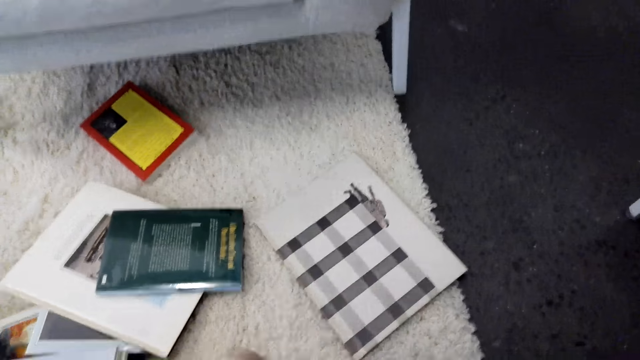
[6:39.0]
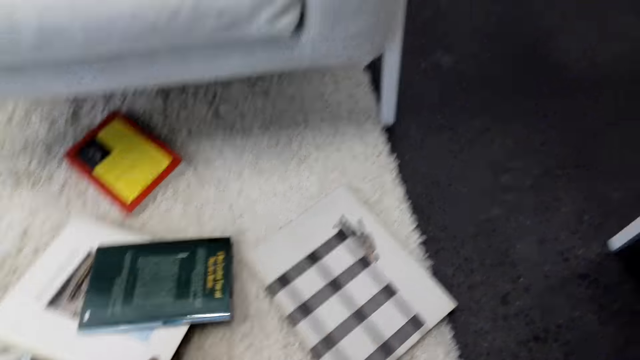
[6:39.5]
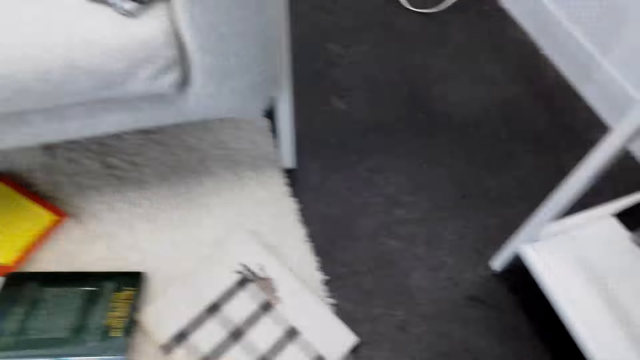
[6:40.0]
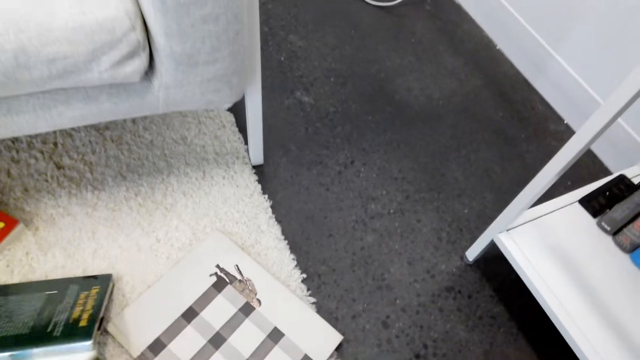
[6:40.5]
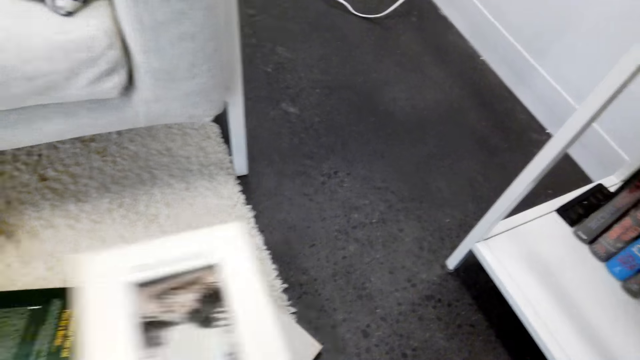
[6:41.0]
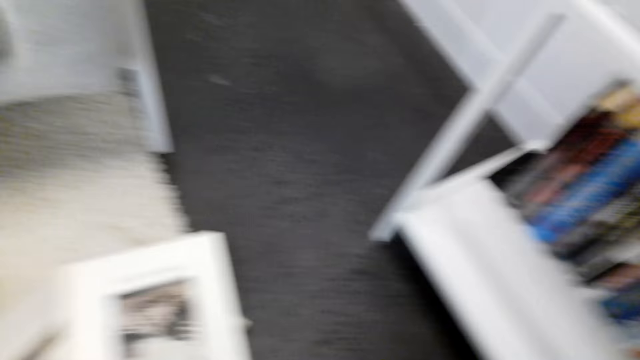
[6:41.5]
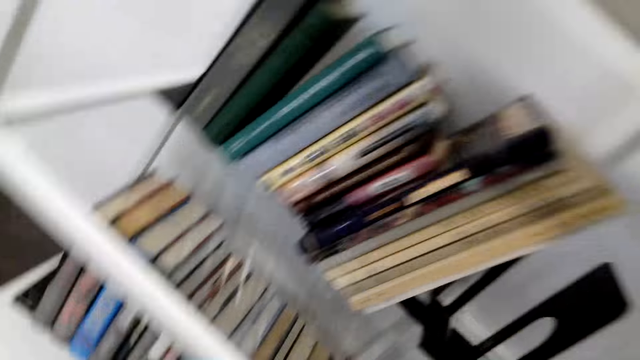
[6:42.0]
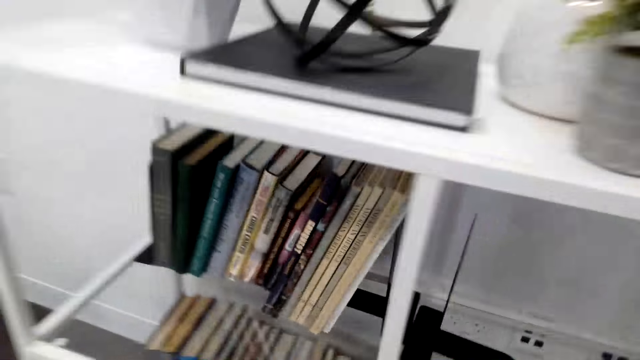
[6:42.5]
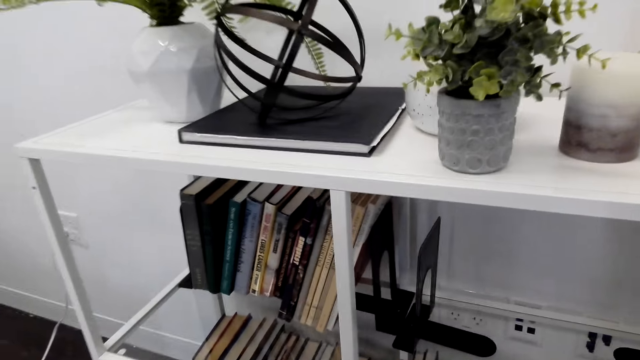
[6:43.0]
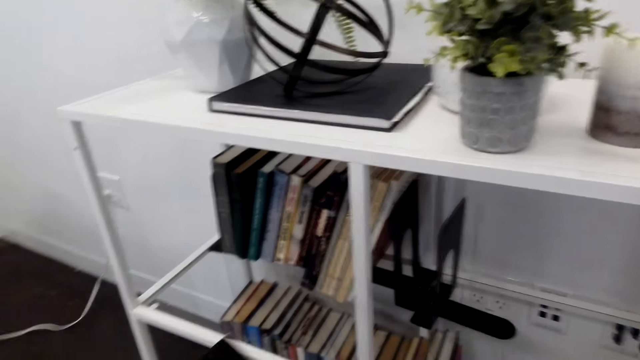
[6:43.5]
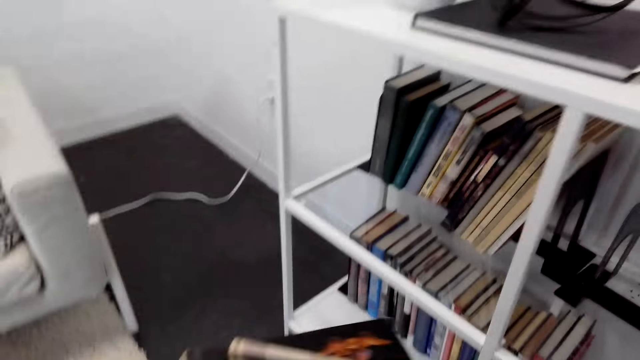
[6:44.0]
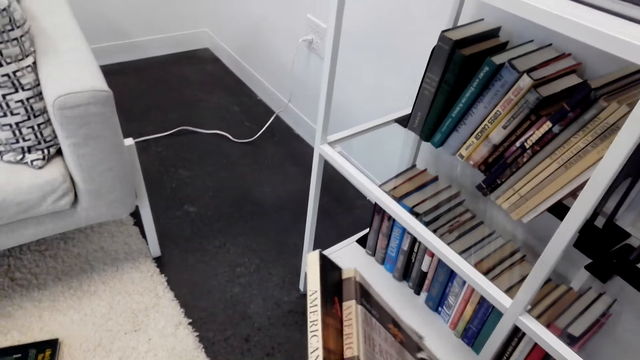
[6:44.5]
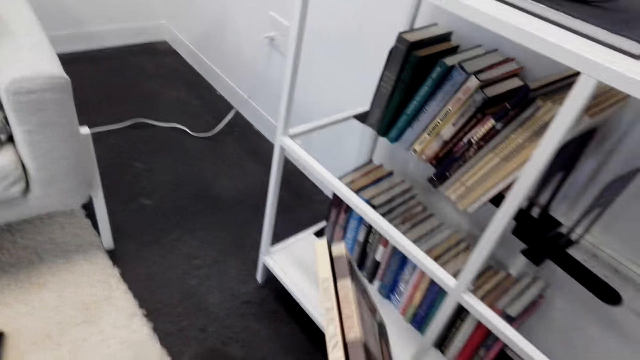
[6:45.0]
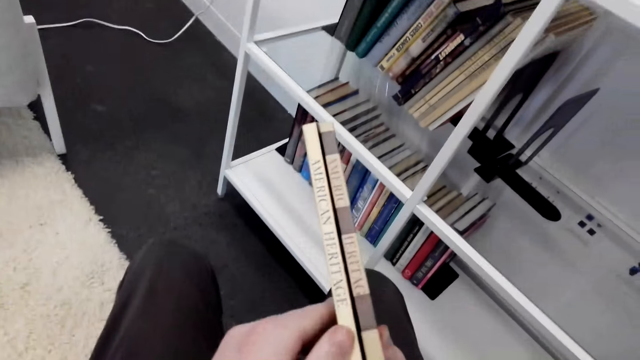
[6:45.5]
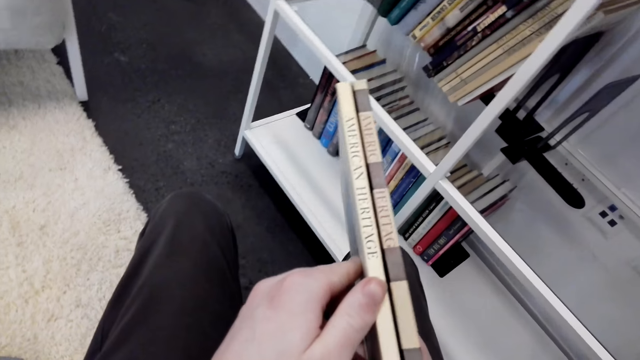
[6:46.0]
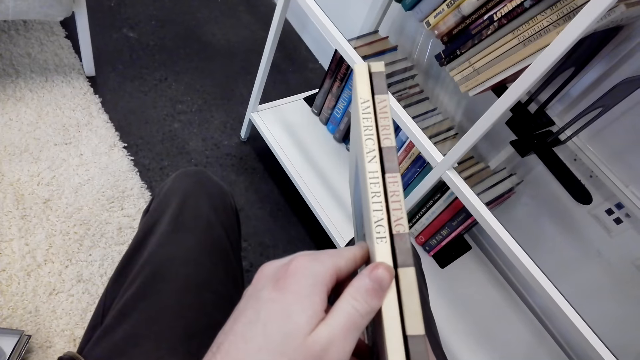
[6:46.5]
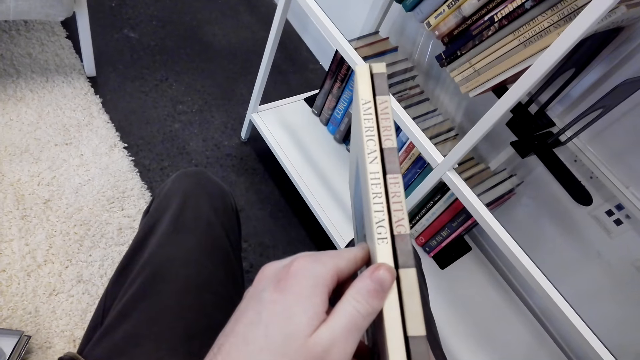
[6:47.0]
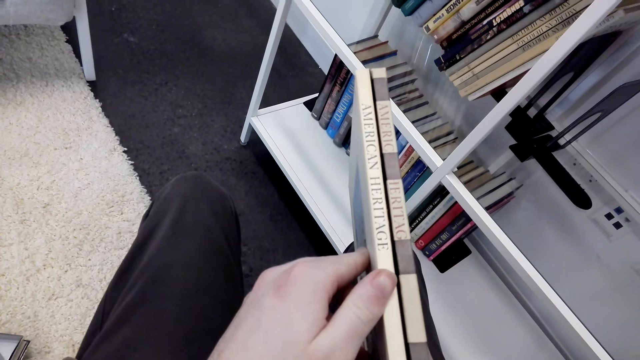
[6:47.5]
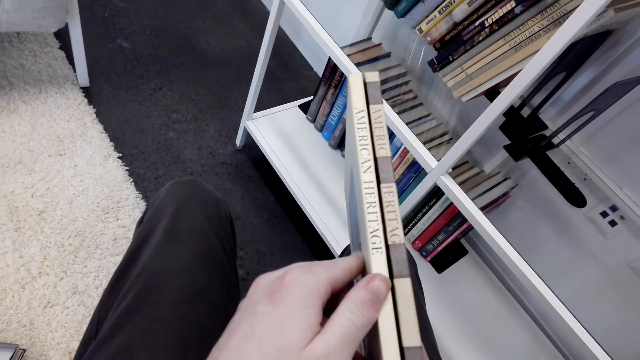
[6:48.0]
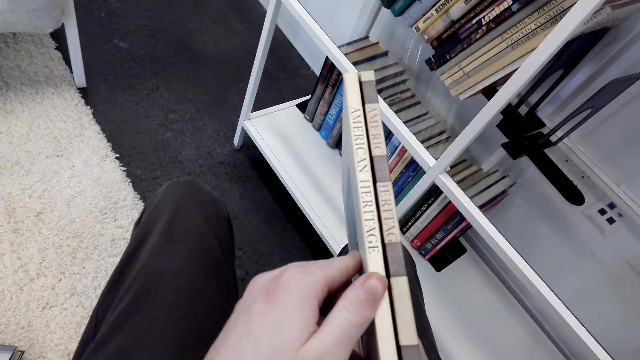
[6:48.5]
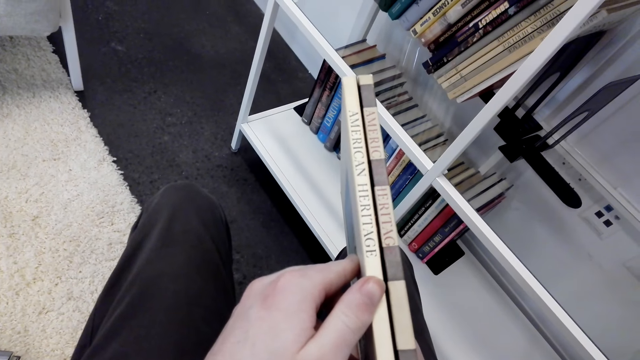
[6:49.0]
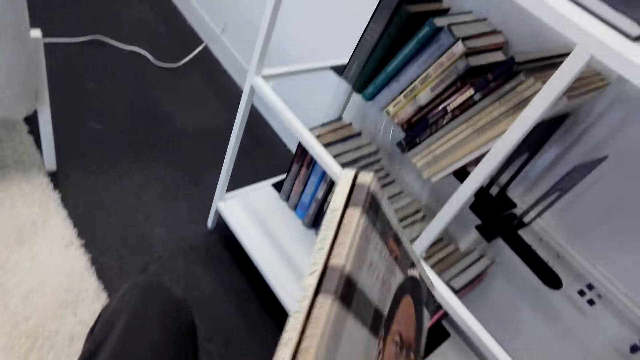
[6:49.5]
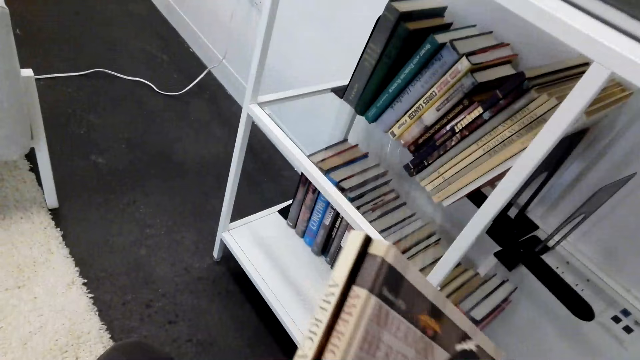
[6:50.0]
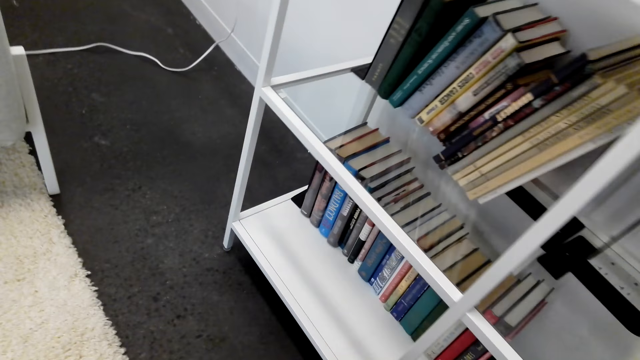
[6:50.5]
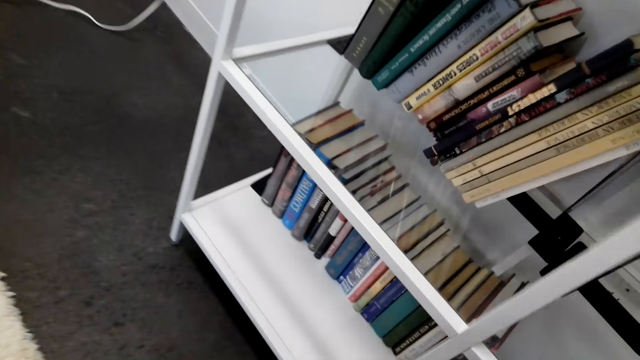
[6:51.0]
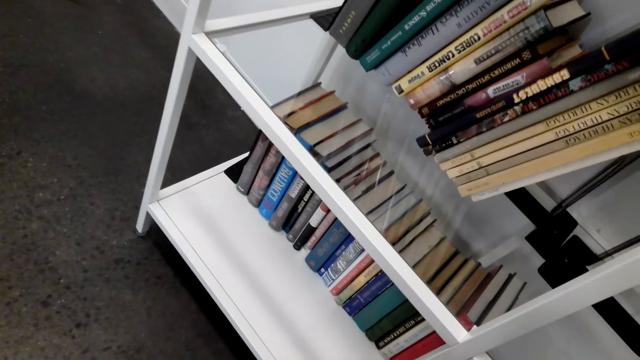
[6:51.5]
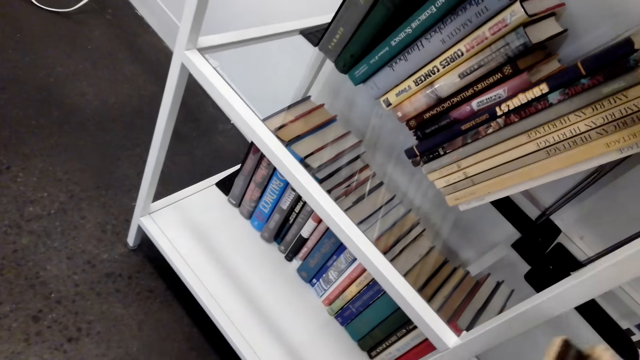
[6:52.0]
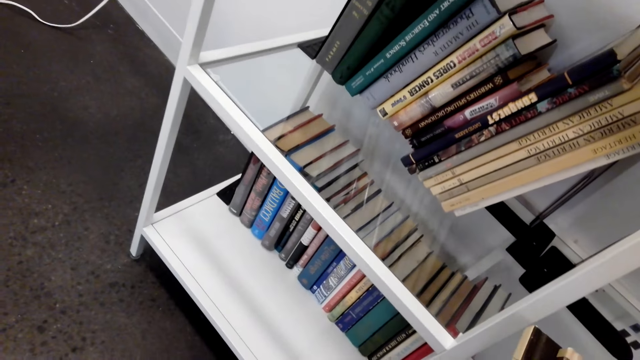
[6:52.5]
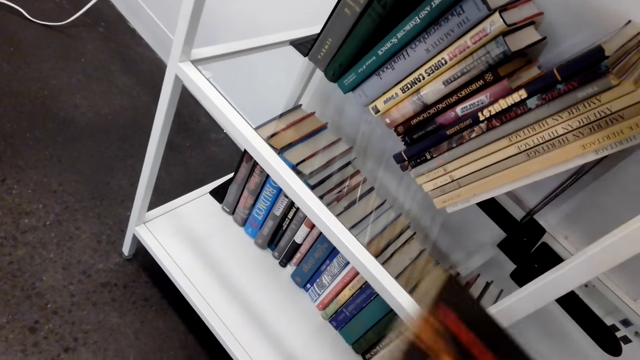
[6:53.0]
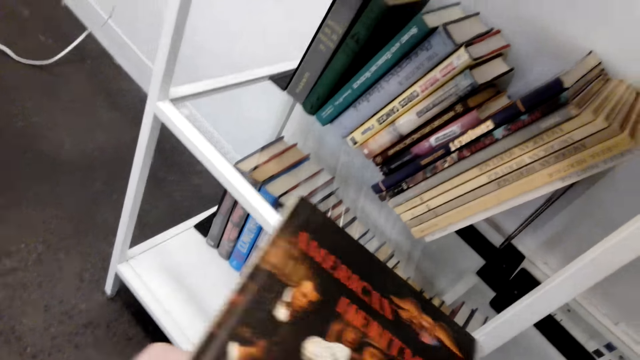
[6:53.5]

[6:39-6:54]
The camera wearer touches a book. They pick up the book. They place the book on the other book. They look at the bookshelf. They look around. They hold the books on the hands. They look at the book covers. They put the books on the shelf. They move a book on the hand.

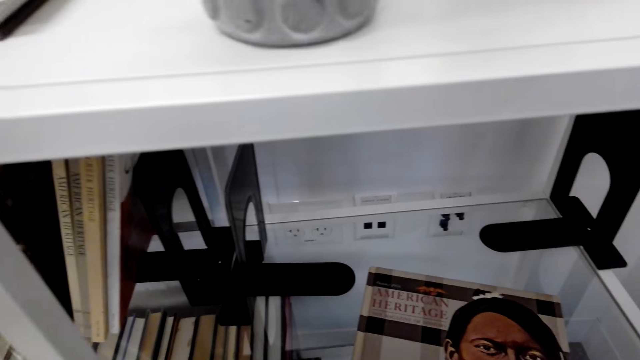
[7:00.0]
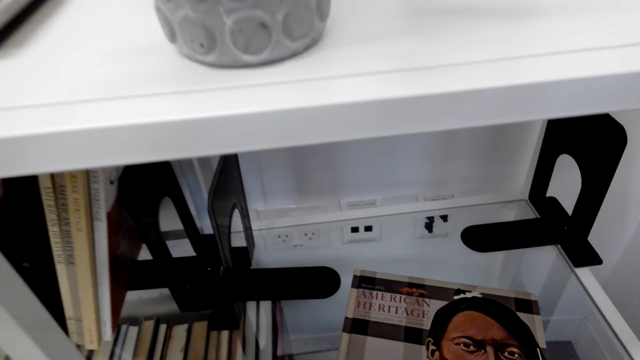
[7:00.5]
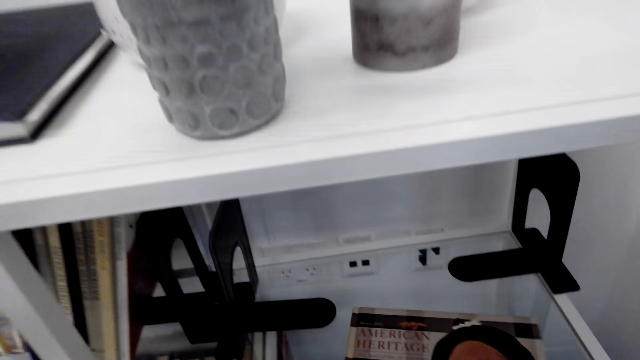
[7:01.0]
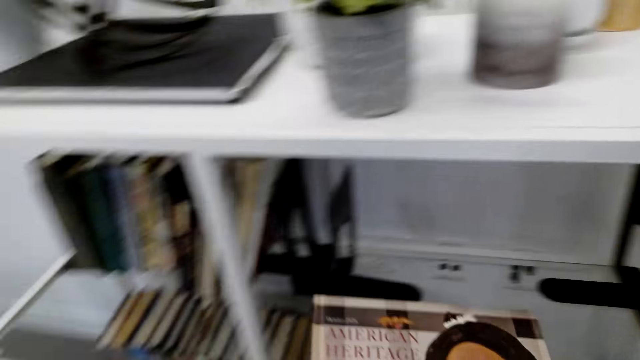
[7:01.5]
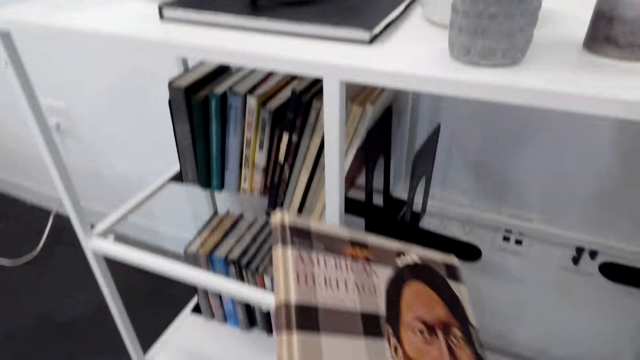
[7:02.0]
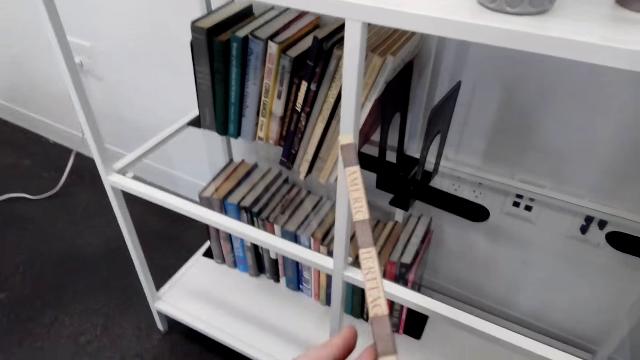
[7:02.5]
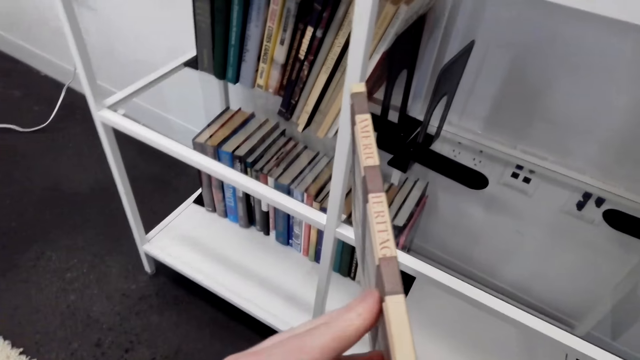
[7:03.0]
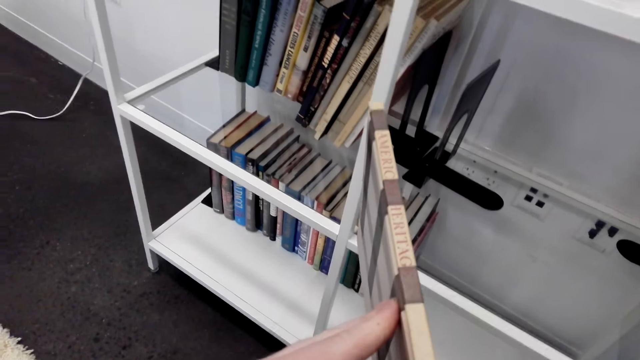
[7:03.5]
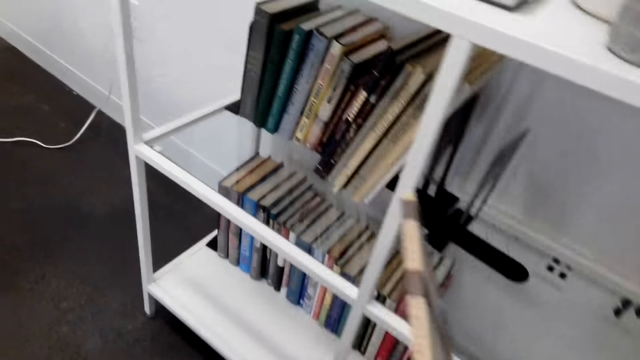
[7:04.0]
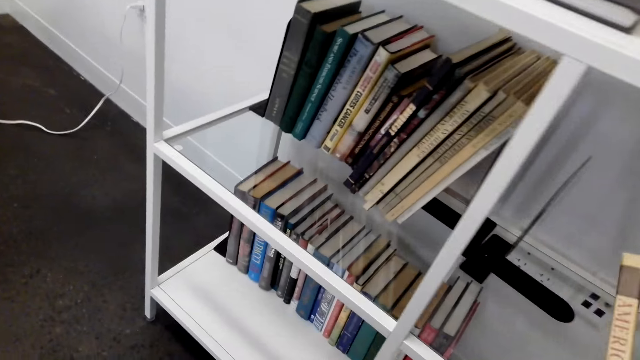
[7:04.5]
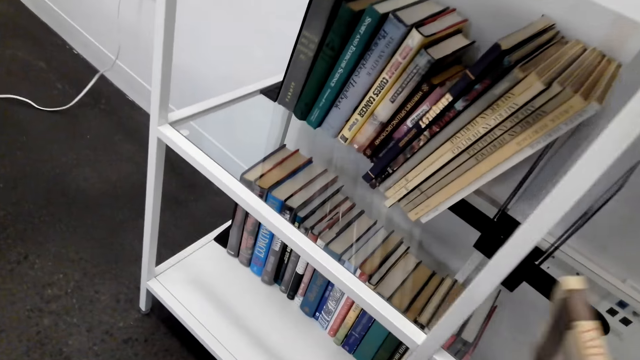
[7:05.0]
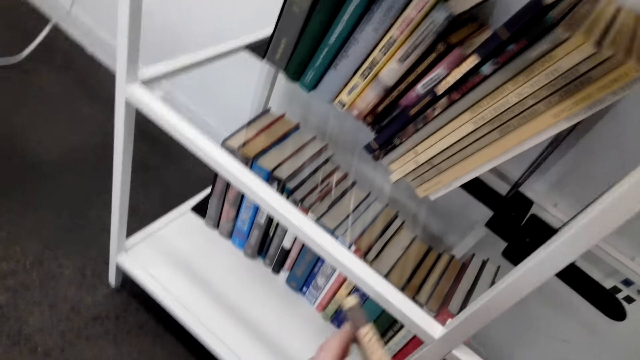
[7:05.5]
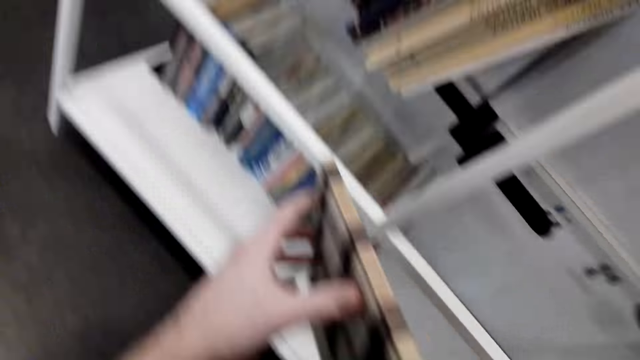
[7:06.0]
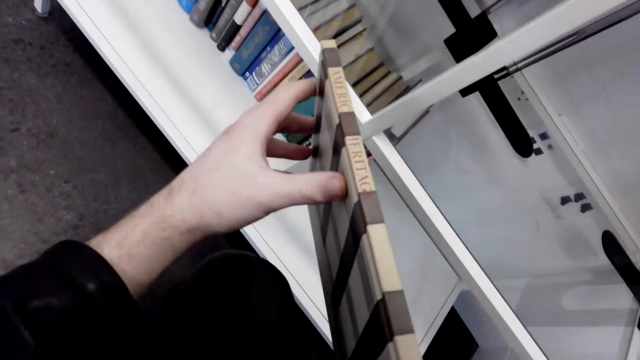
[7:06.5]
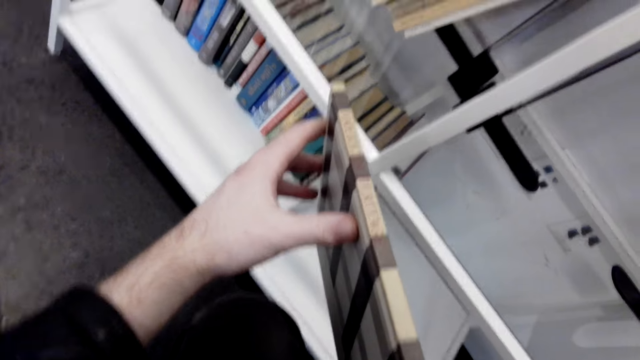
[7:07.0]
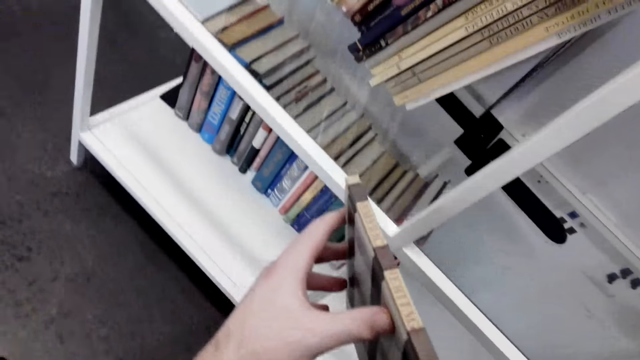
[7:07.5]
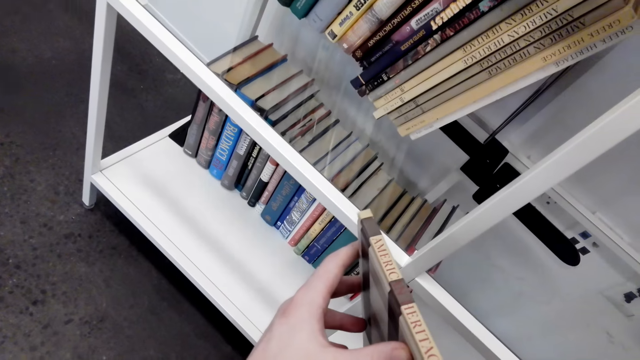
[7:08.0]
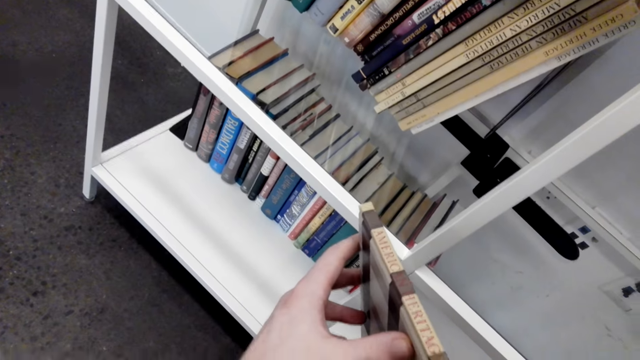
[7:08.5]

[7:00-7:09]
The camera wearer looks at a book. They take the book. They look at the book covers.
